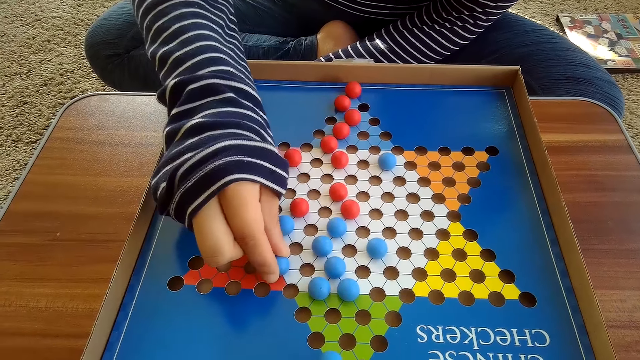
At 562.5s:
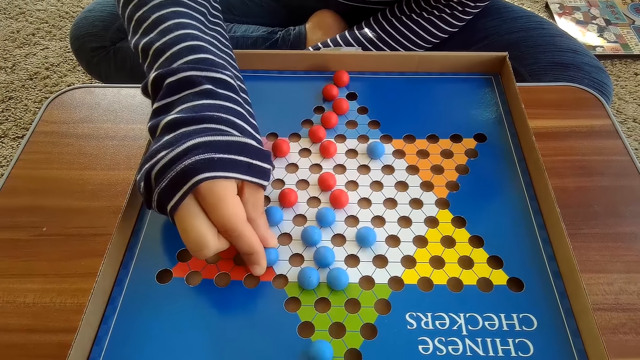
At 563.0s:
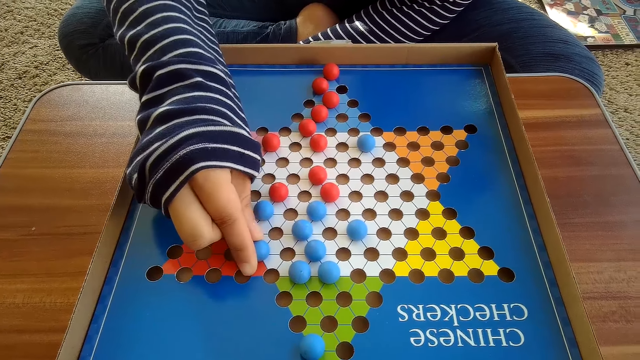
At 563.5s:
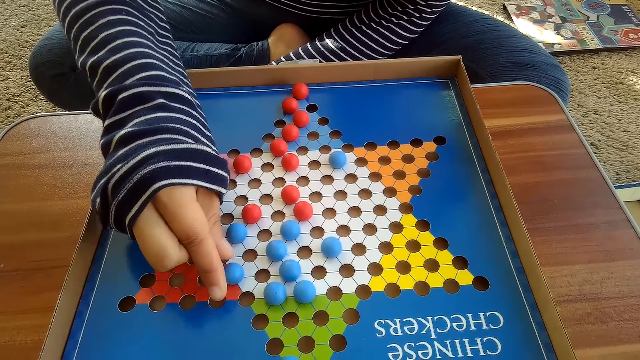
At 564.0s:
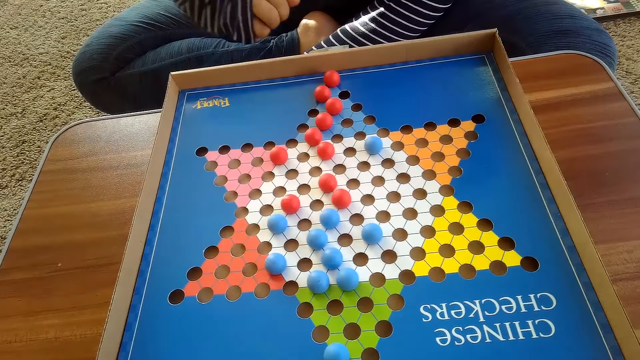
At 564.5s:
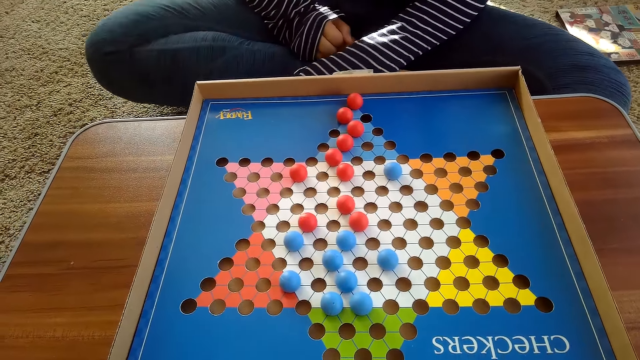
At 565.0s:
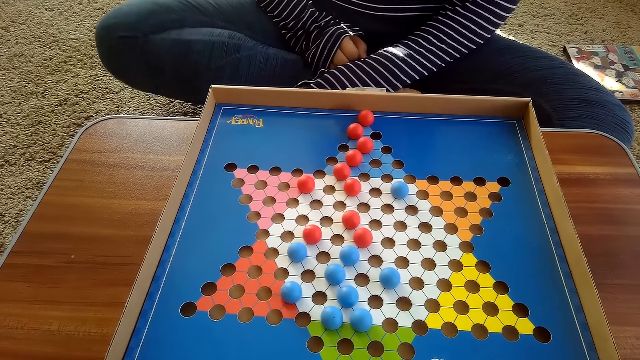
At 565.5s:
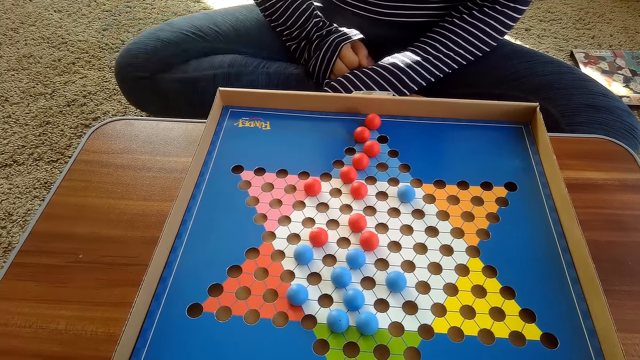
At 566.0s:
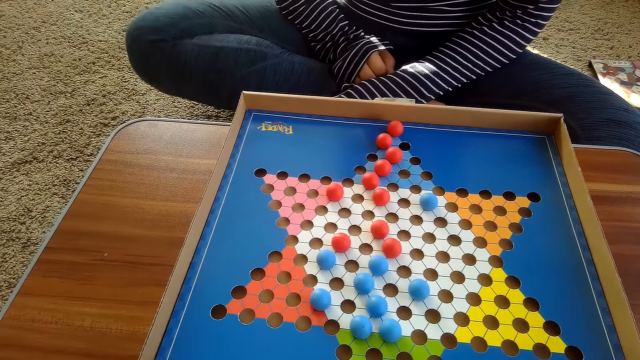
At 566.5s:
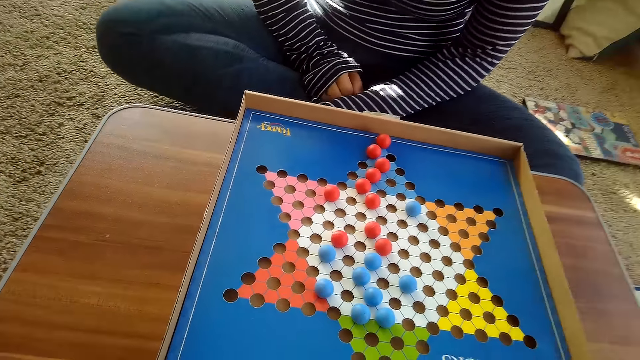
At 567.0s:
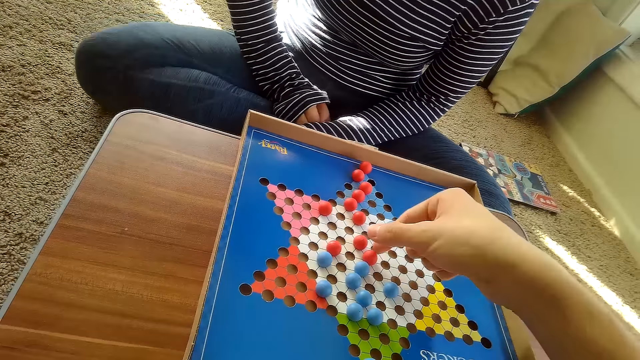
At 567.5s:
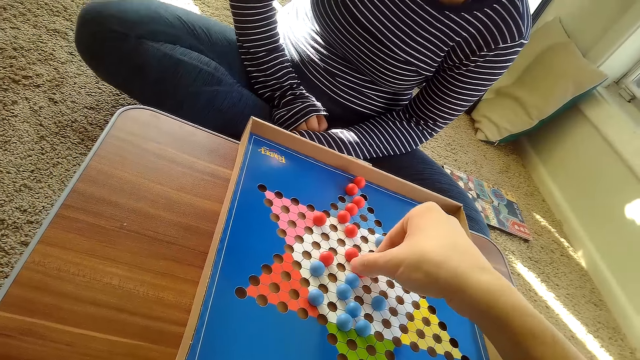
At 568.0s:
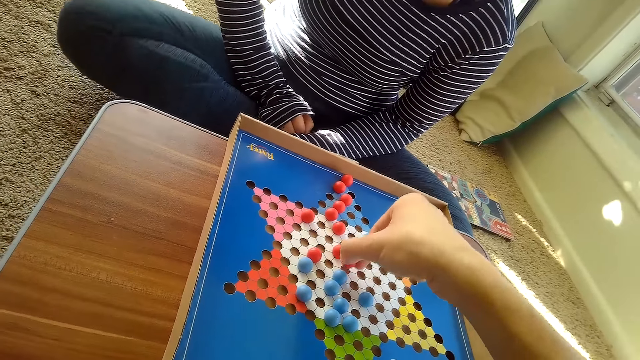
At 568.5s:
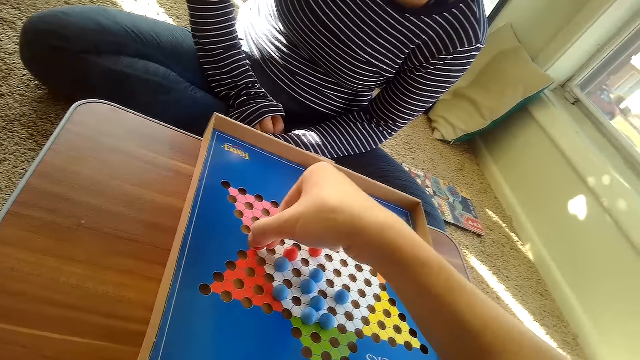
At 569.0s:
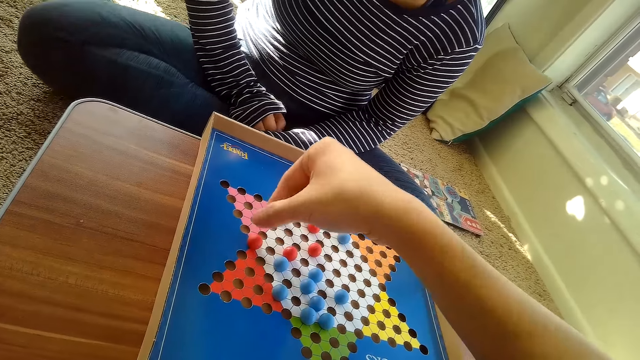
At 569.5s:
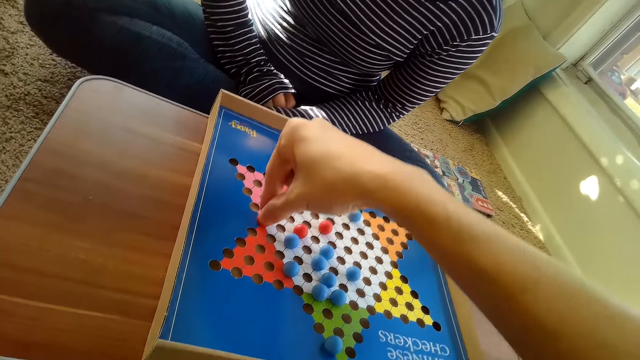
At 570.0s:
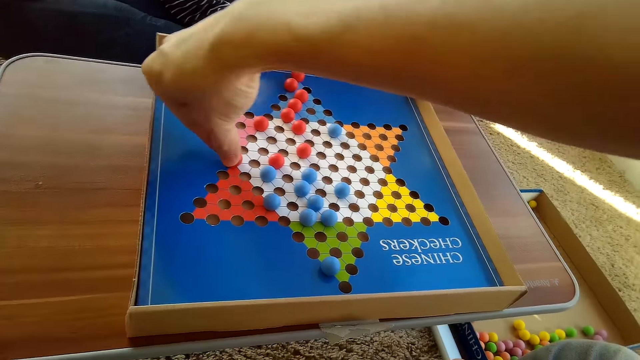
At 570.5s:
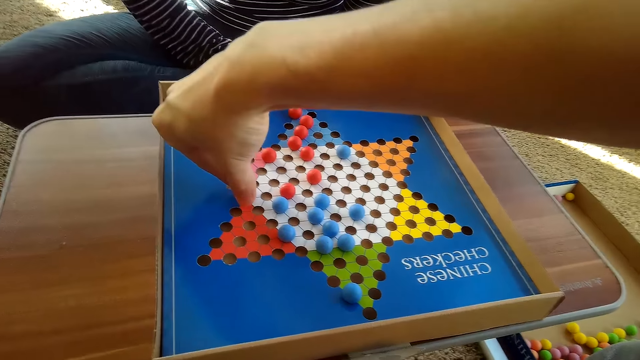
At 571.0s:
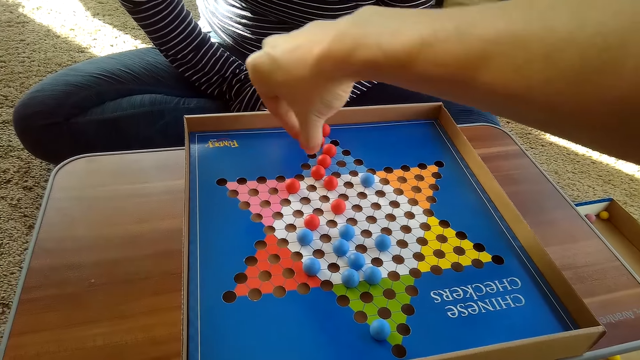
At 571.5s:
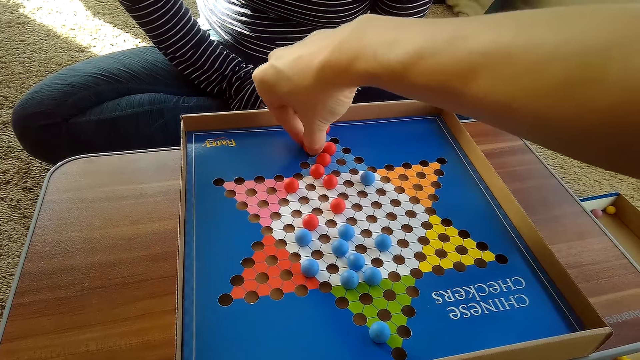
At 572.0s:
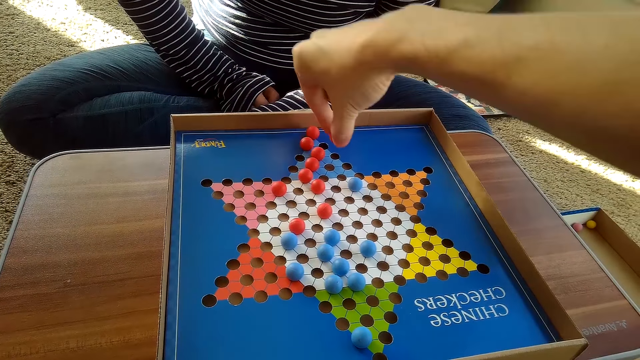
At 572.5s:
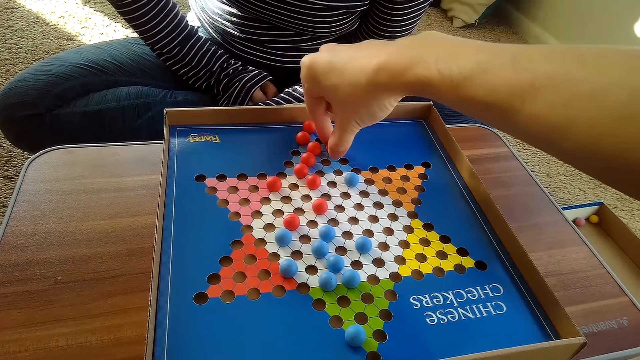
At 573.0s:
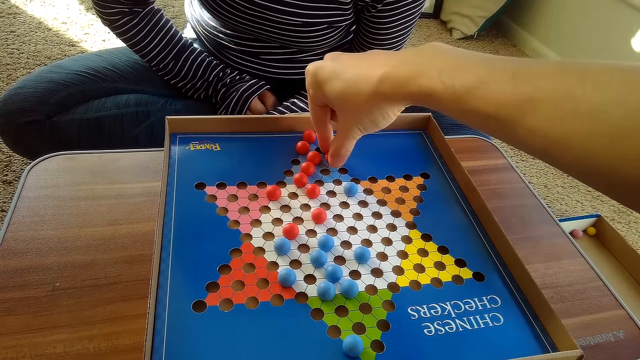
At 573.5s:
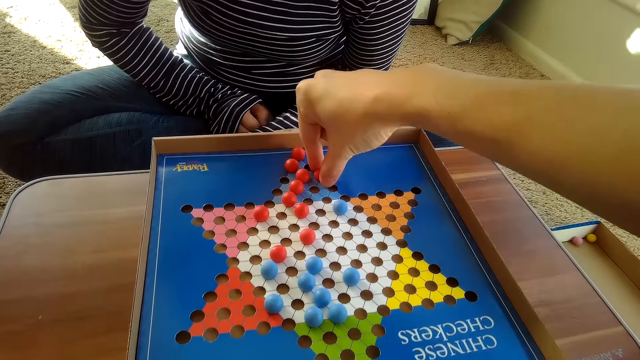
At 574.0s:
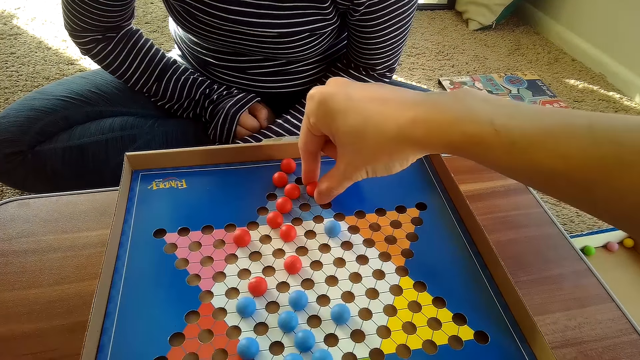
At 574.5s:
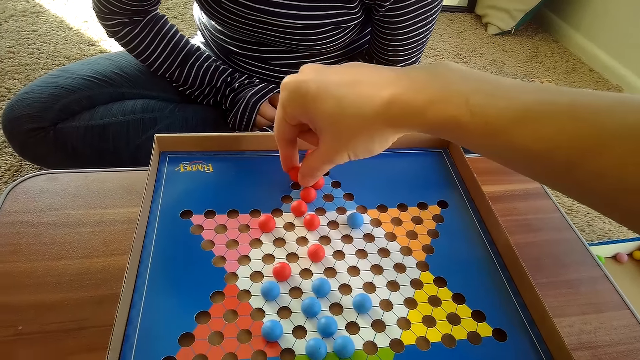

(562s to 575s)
A woman picks up a marble, returns her hand to her thighs and shakes her leg. The camera wearer moves another red Chinese checkers ball on the Chinese checkers board with his right hand. He picks up a marble. The woman shakes her leg. The camera wearer touches another red Chinese checkers ball on the Chinese checkers board with his right hand. He moves the red Chinese checkers ball on the Chinese checkers board with his right hand.

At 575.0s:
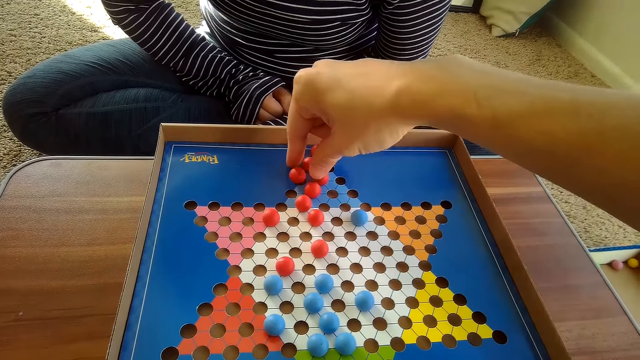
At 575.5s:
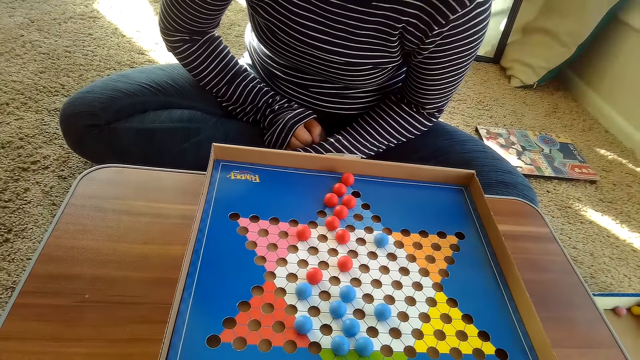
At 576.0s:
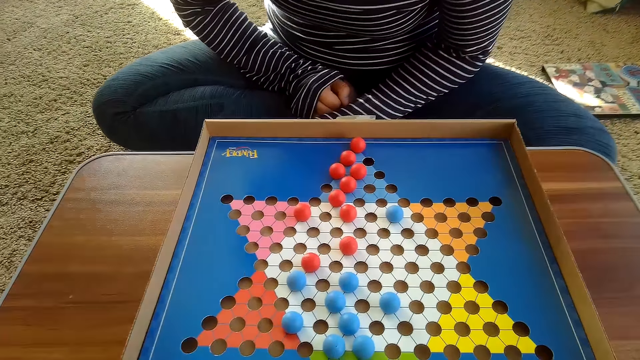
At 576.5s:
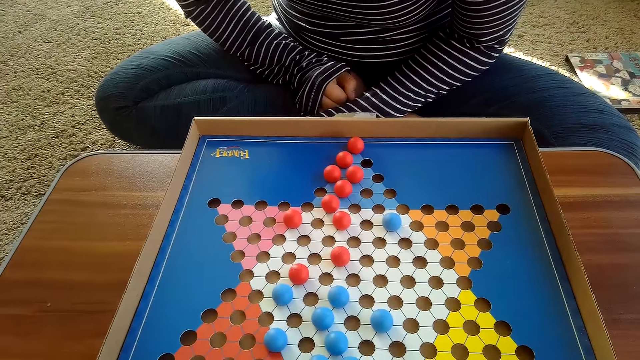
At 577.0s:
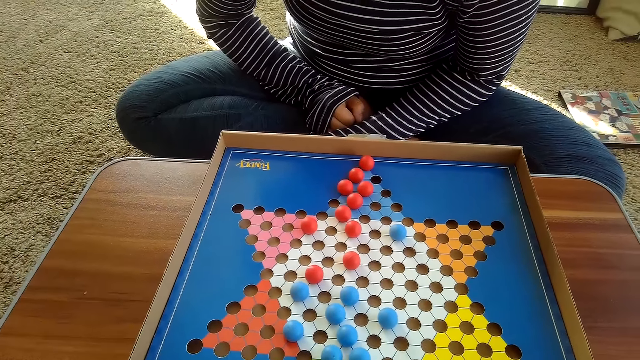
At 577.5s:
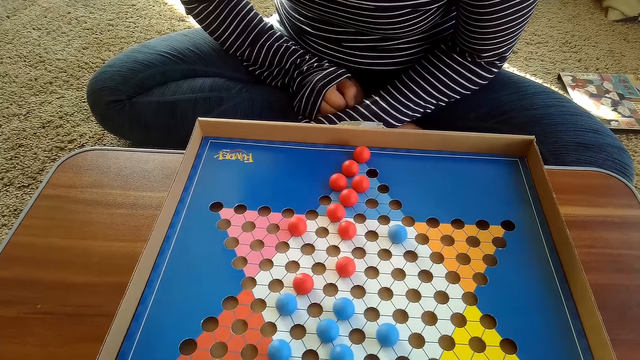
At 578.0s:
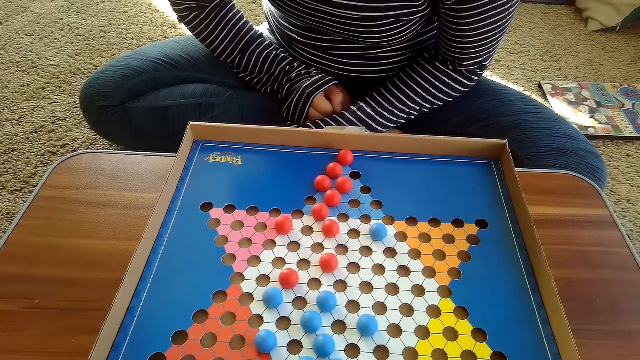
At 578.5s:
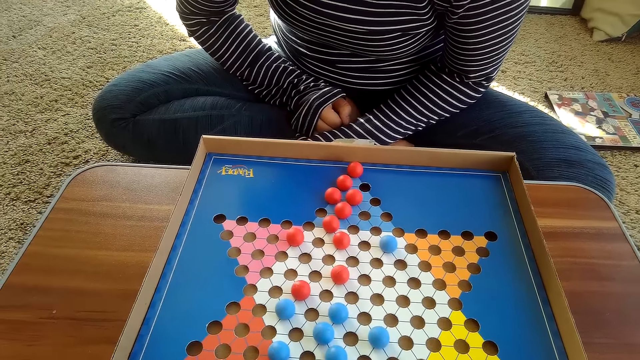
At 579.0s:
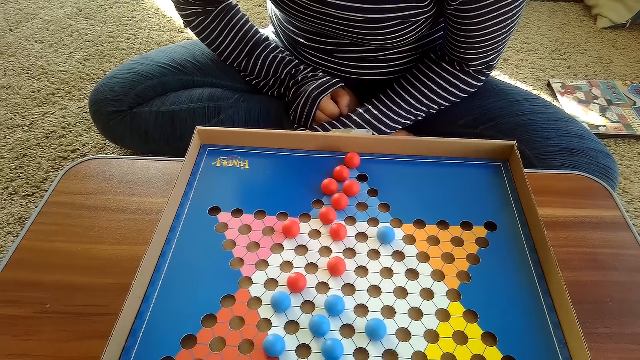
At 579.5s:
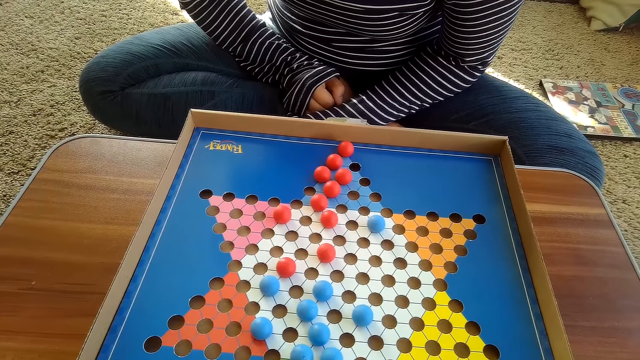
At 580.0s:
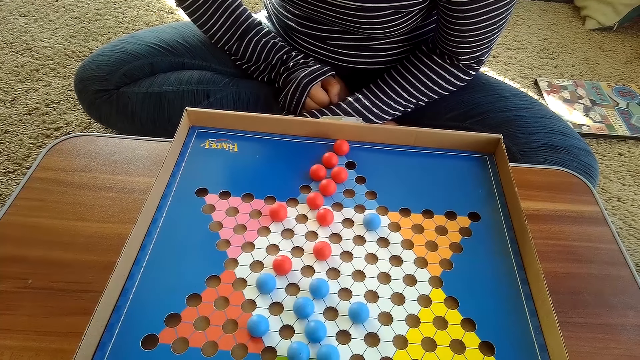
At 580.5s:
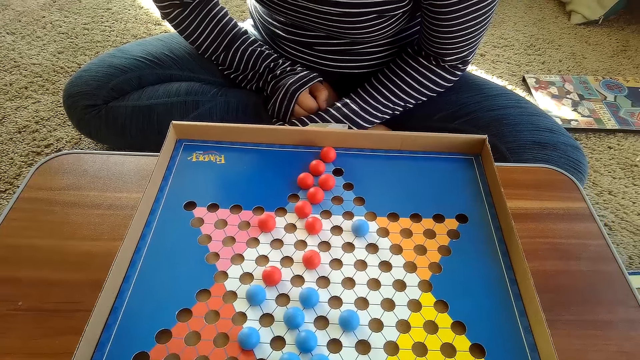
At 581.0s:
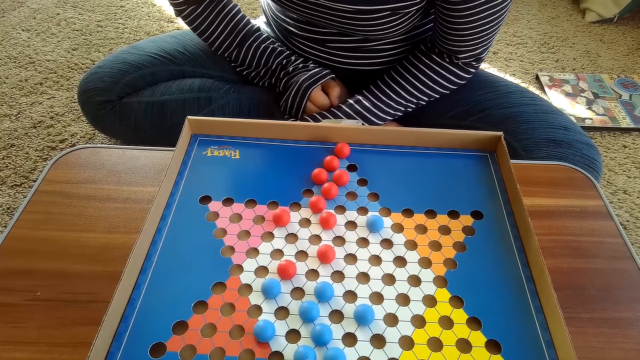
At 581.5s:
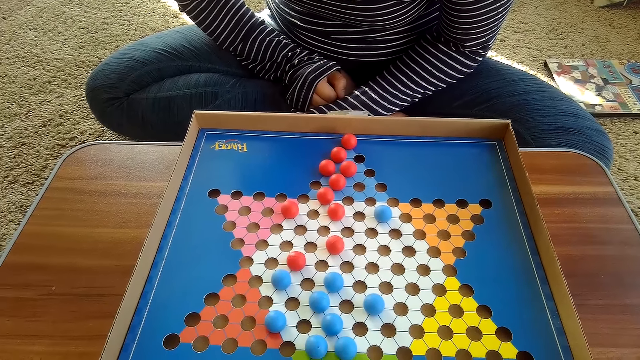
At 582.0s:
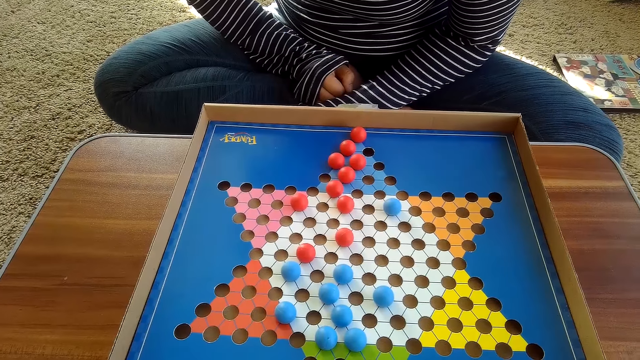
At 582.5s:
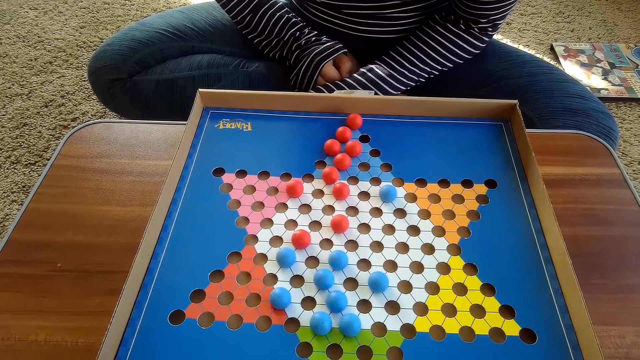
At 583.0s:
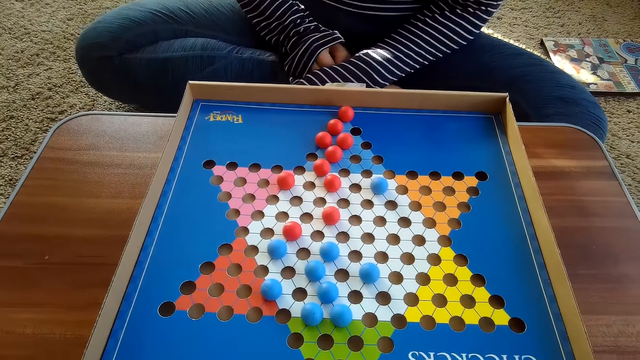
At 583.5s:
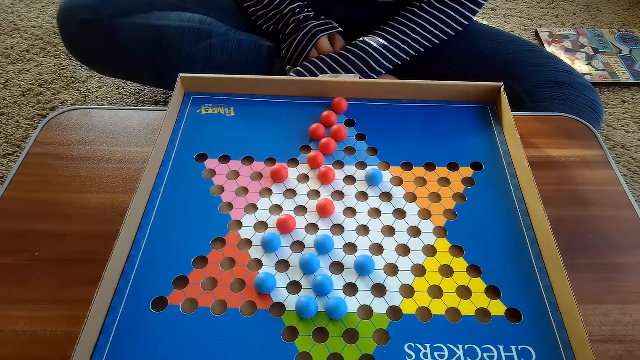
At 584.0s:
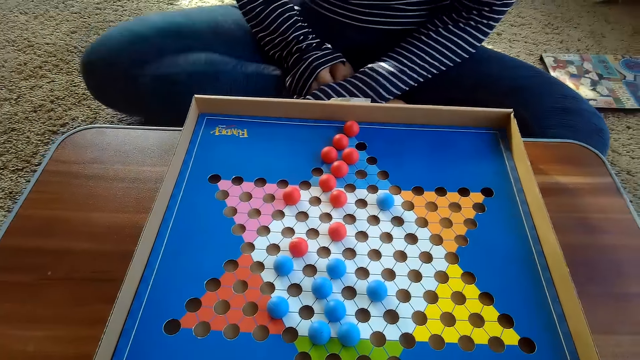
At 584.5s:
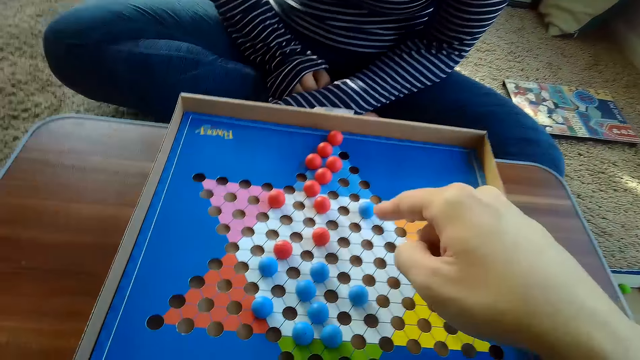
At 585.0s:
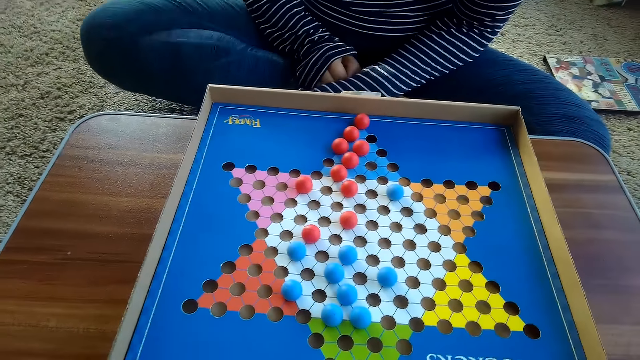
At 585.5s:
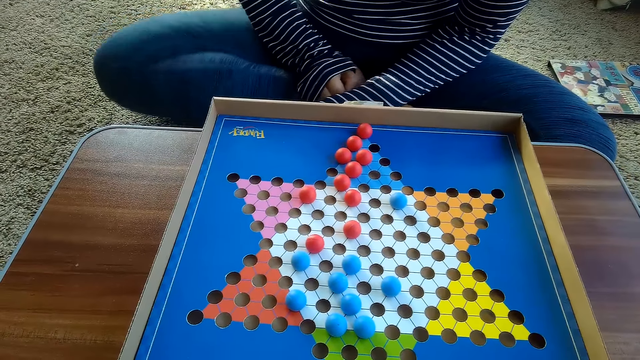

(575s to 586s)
A woman shakes her leg. The camera wearer points at the Chinese checkers ball with his right hand.
